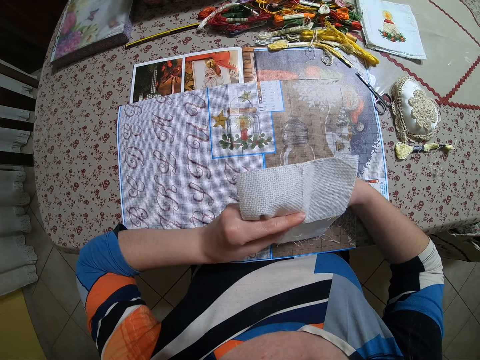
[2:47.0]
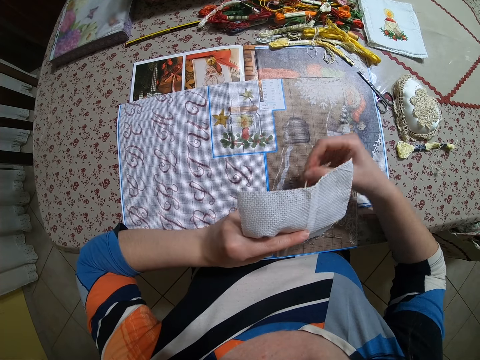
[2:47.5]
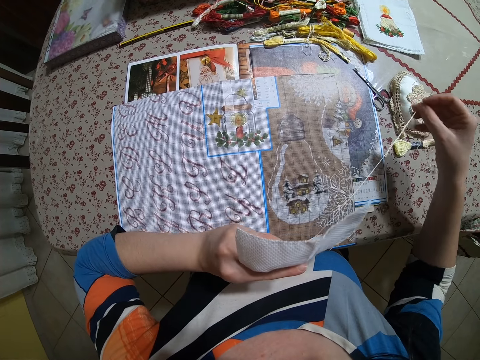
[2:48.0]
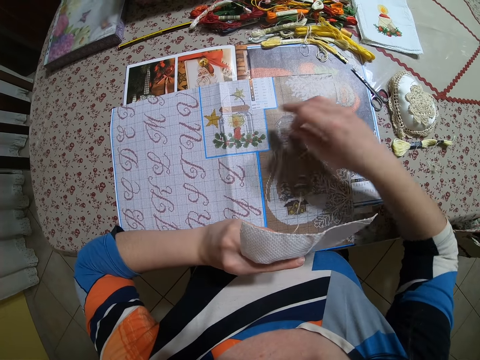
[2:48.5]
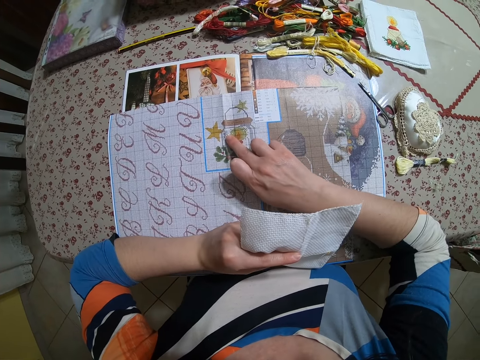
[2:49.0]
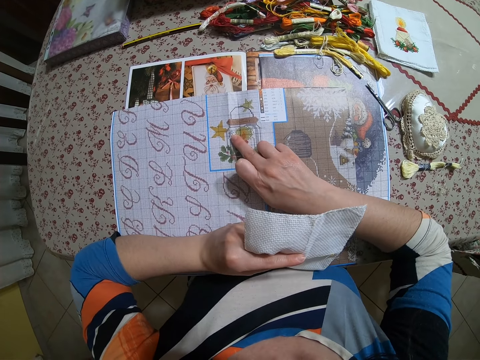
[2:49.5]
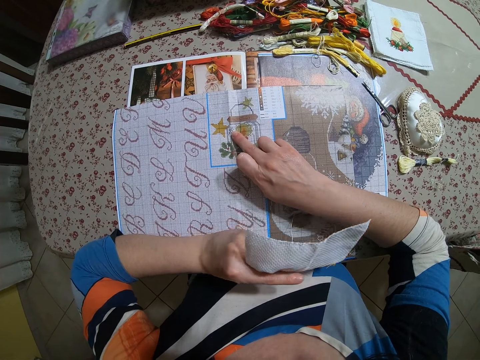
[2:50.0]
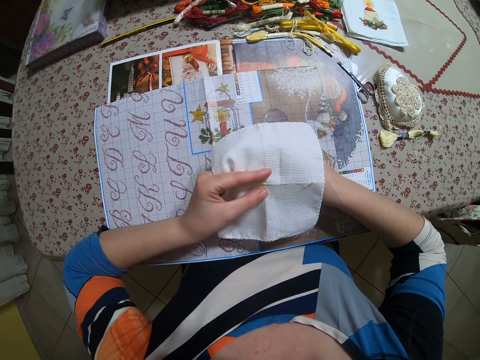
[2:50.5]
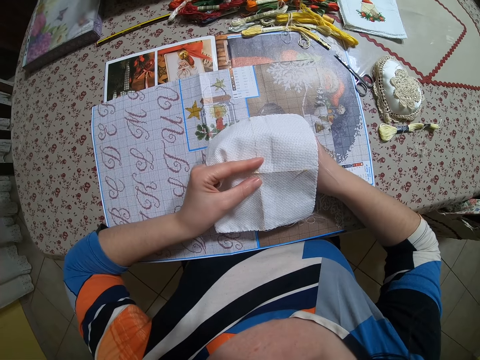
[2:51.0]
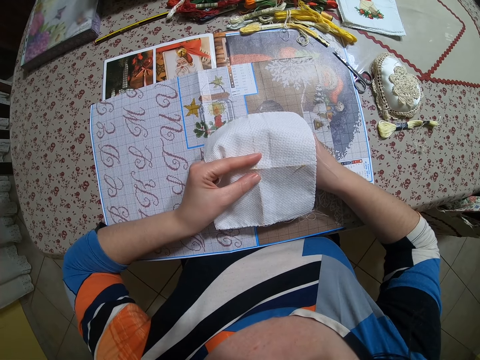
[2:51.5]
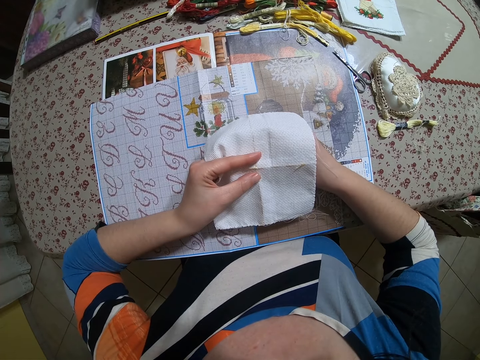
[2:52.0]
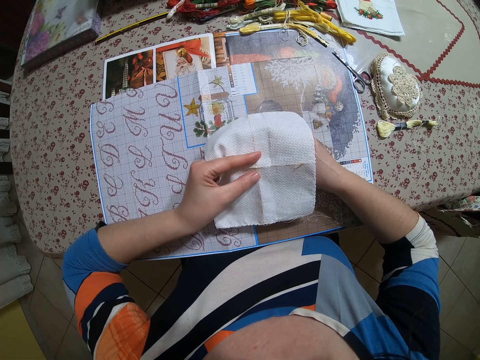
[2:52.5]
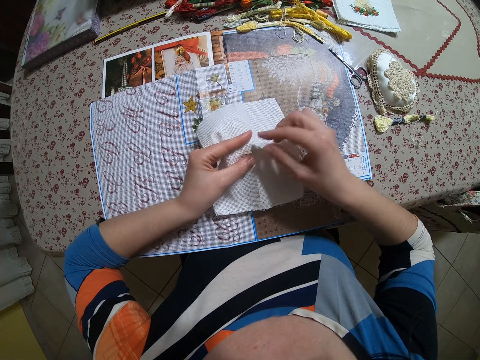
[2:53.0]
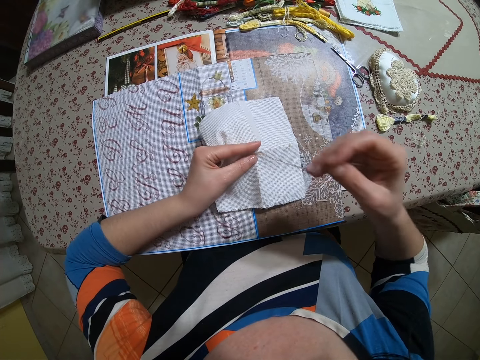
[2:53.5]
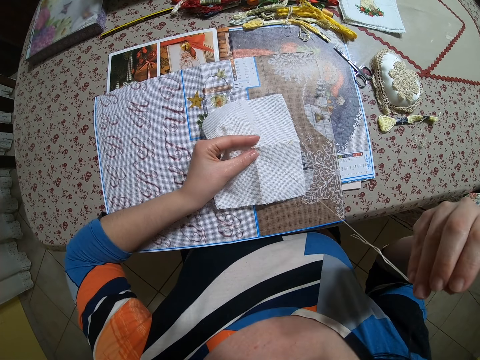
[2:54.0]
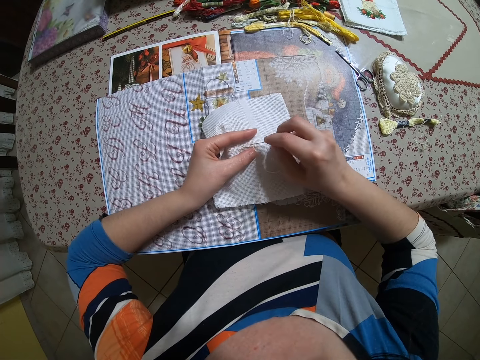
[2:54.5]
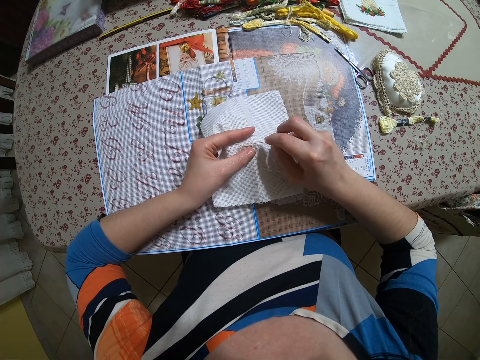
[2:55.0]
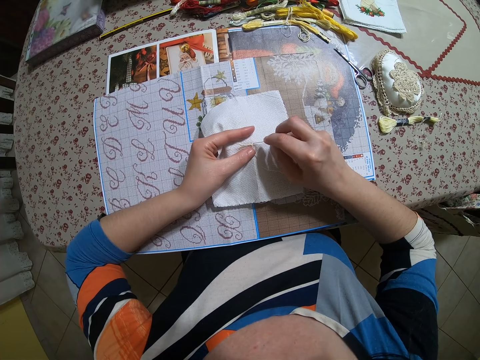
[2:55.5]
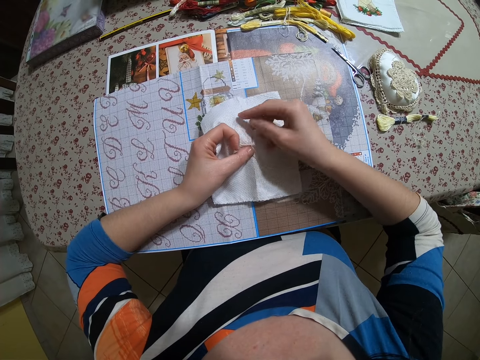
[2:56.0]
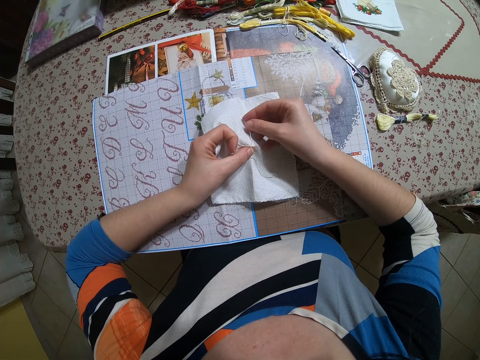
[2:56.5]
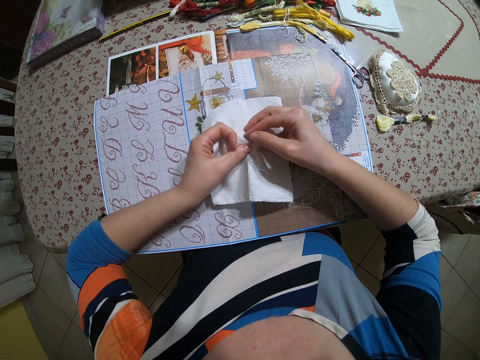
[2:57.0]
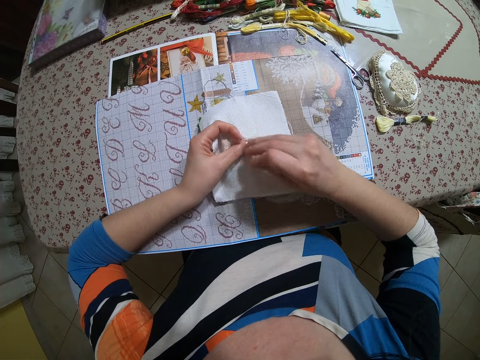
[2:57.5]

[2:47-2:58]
The camera wearer touches the table mat with her right hand. She sews the piece of cloth with the needle and thread in her right hand.

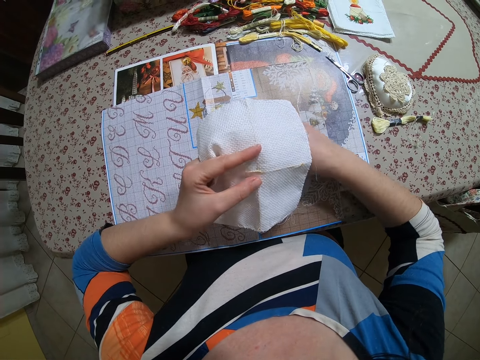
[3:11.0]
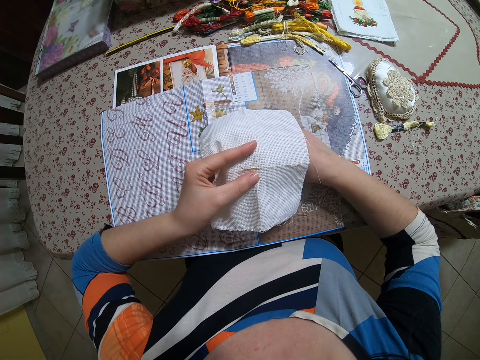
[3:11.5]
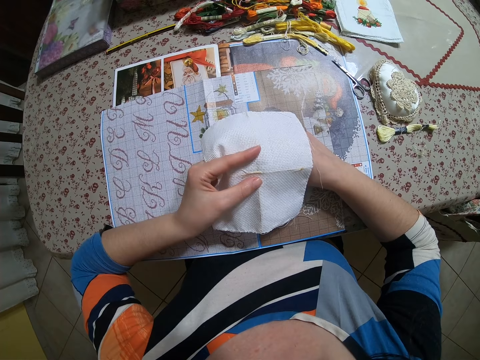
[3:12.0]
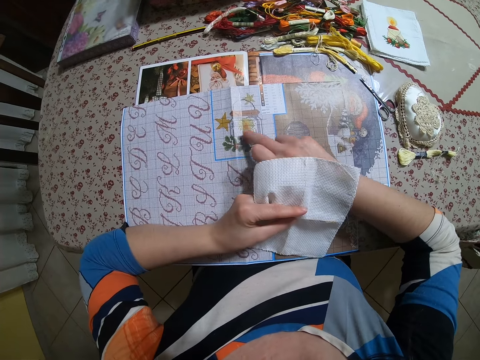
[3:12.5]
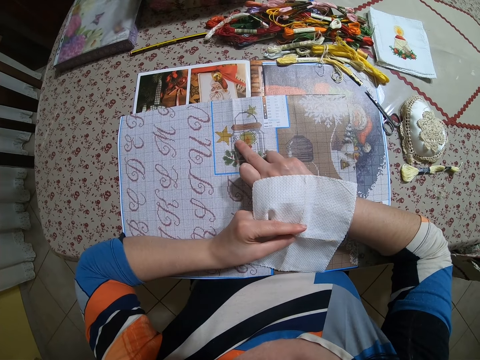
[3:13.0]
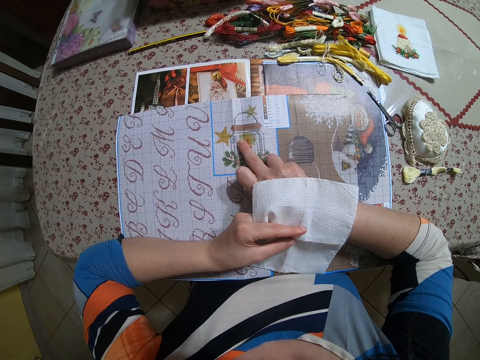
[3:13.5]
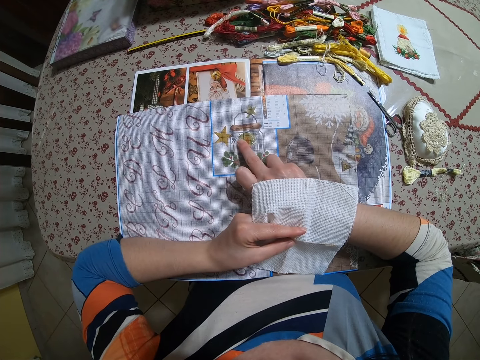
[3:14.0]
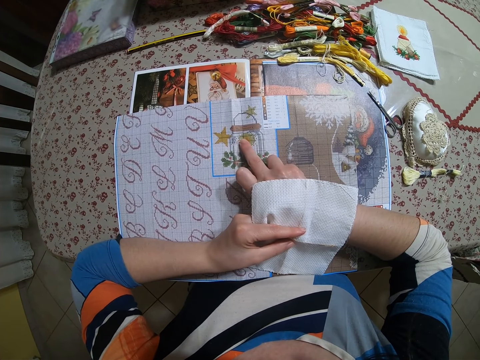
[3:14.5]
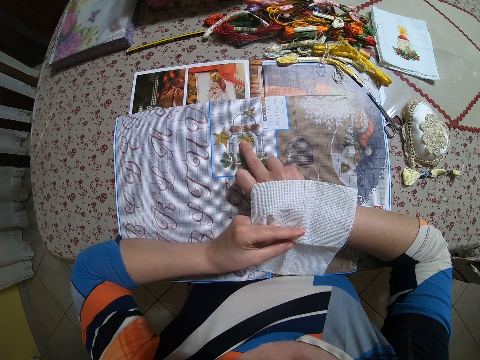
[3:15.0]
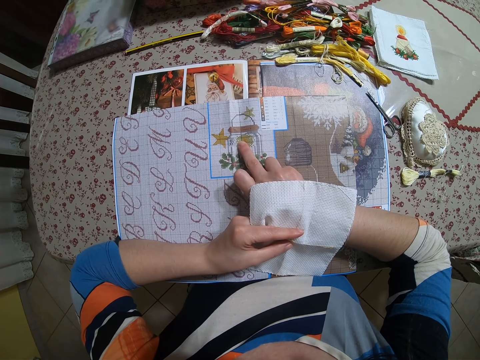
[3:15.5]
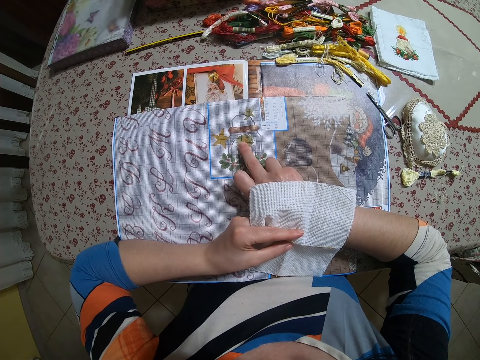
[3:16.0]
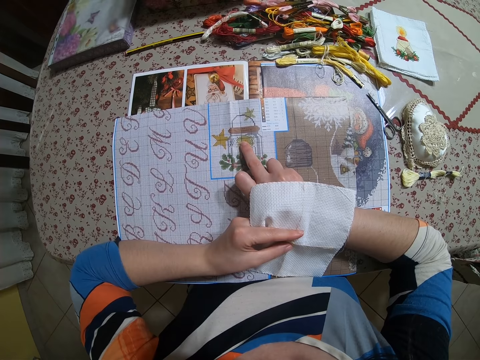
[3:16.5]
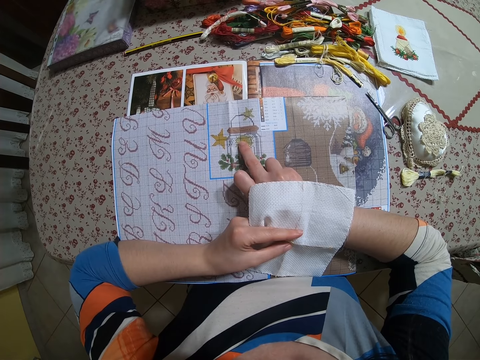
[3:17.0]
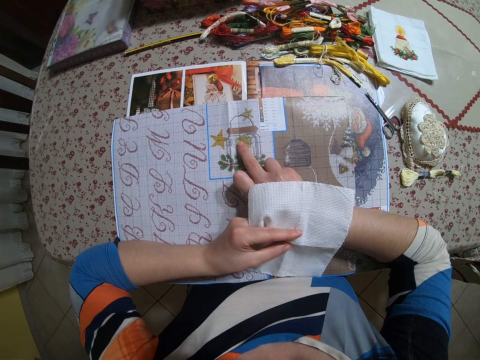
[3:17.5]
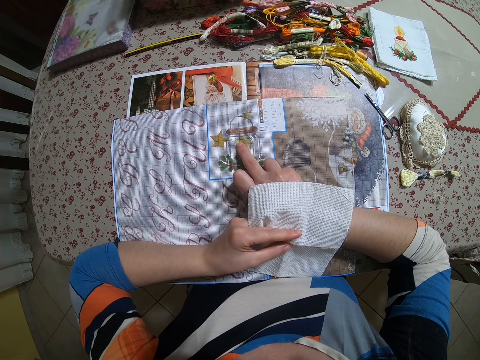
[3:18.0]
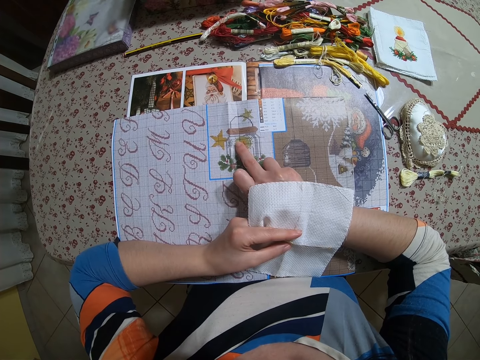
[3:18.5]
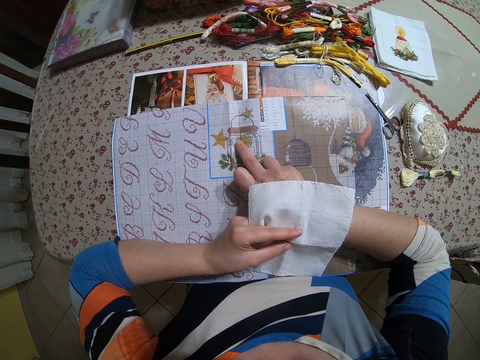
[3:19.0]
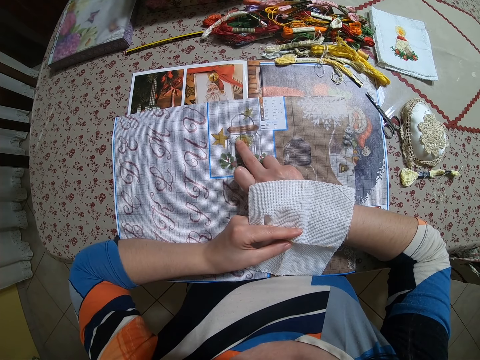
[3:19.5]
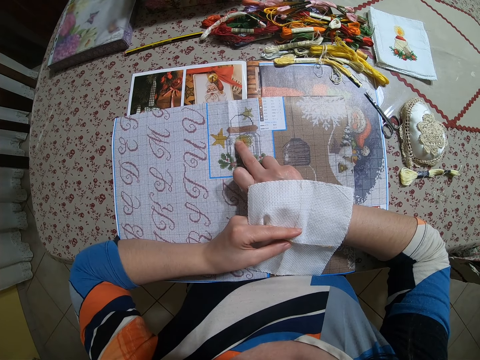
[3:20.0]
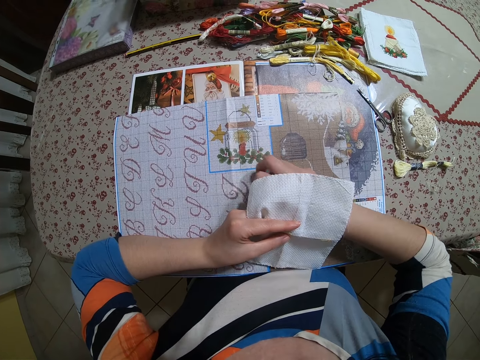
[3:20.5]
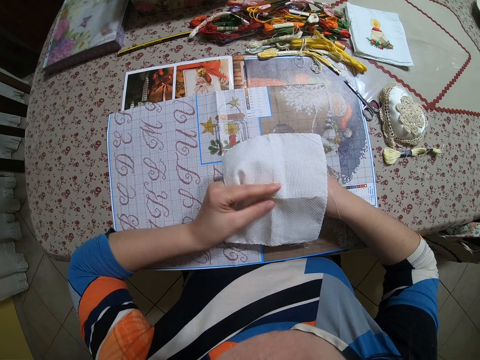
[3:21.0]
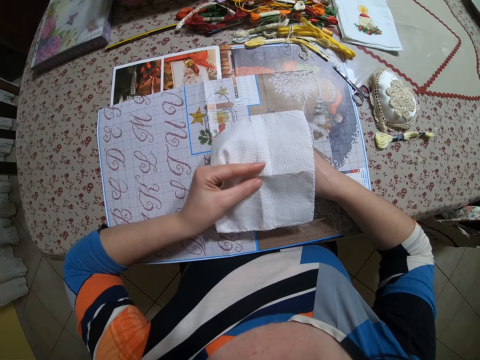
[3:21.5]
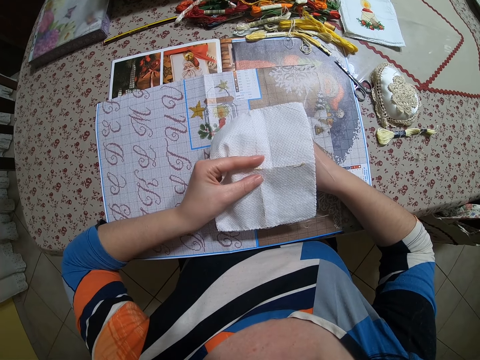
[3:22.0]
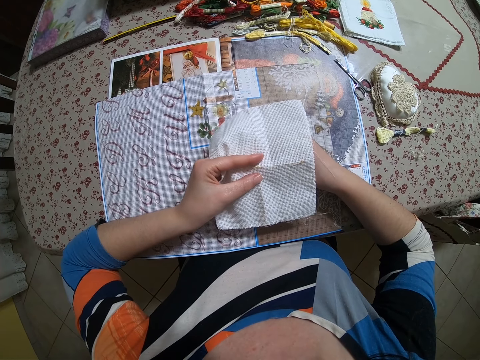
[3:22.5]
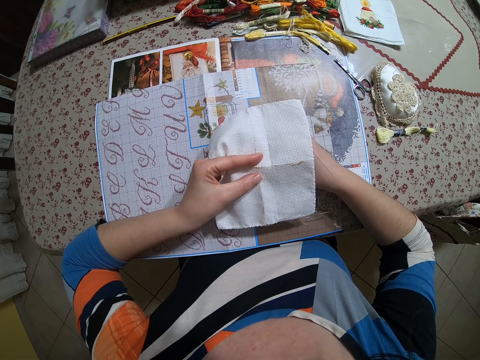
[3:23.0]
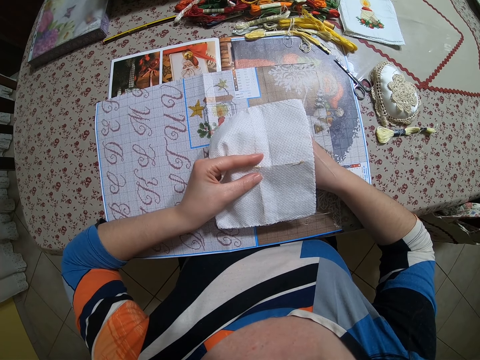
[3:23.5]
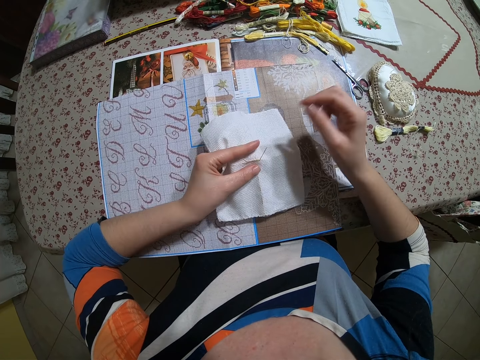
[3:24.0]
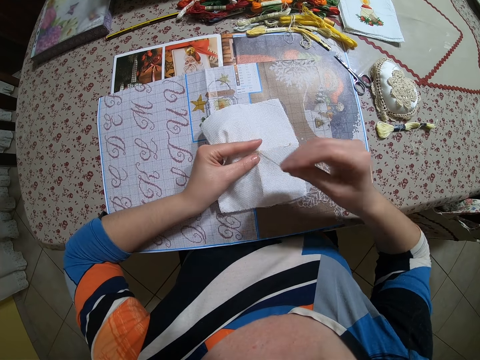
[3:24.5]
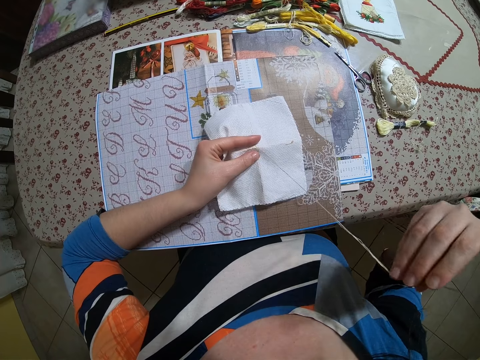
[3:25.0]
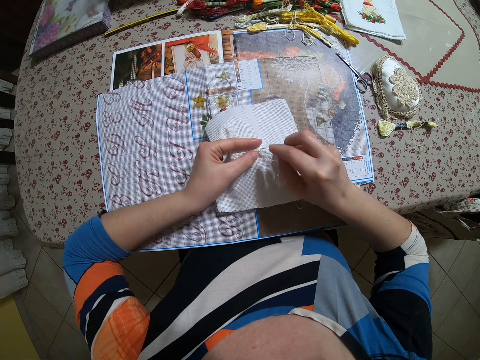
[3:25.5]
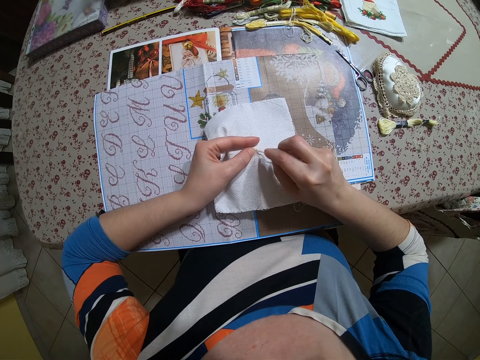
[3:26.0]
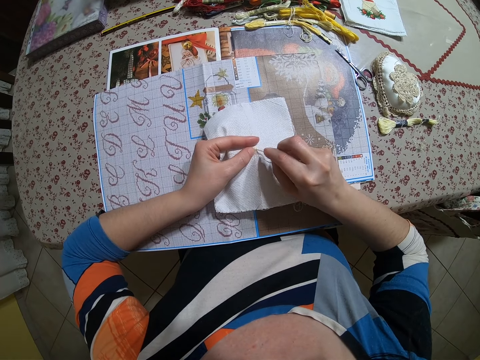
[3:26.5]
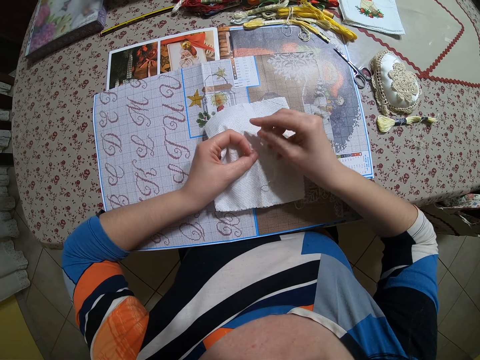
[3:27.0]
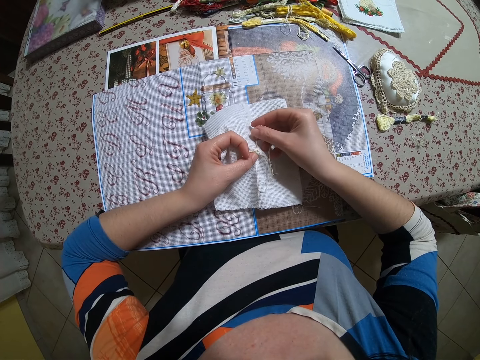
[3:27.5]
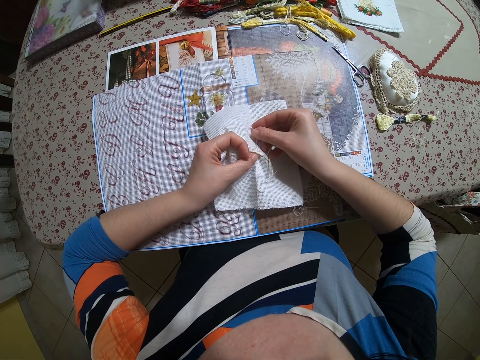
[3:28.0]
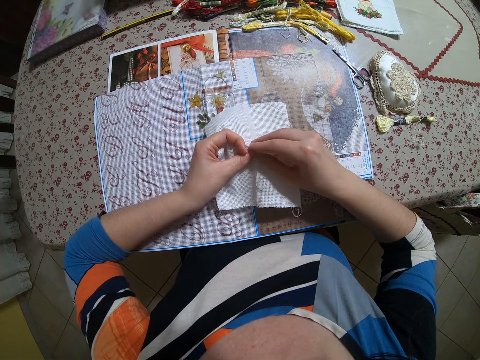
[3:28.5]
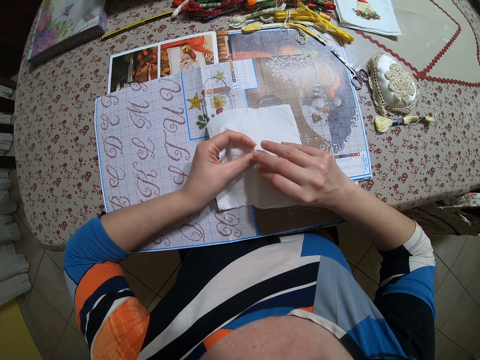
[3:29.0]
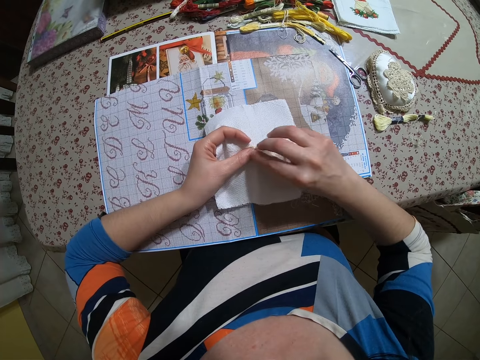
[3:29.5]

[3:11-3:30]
The camera wearer touches the table mat with her right hand. She points the paper down. She sews the piece of cloth with the needle and thread in her right hand. She nails the paper.
